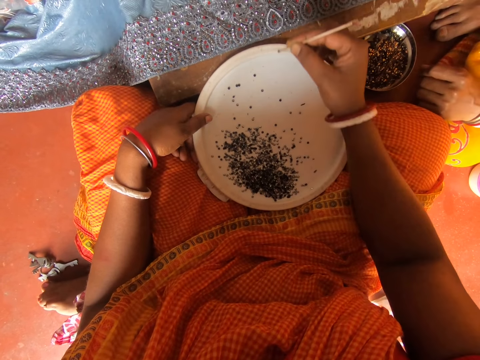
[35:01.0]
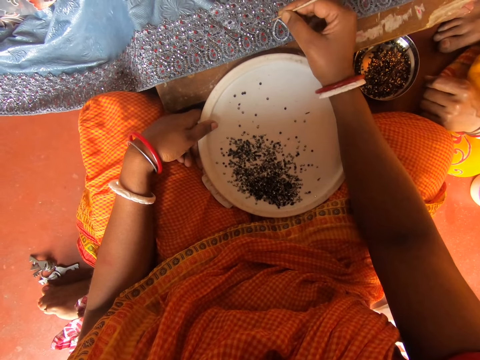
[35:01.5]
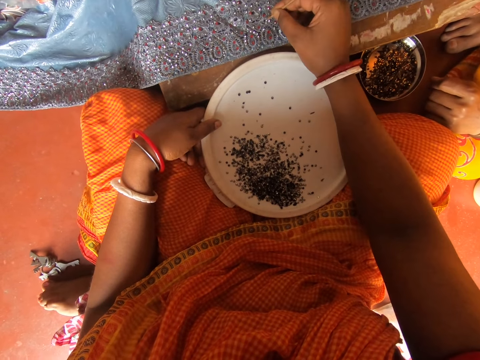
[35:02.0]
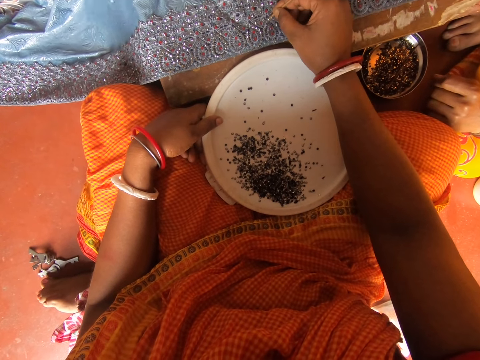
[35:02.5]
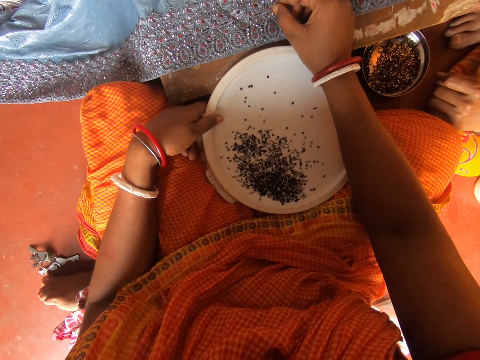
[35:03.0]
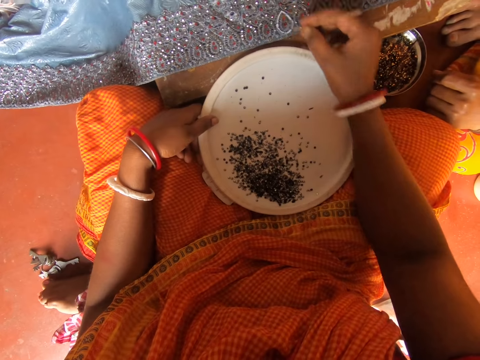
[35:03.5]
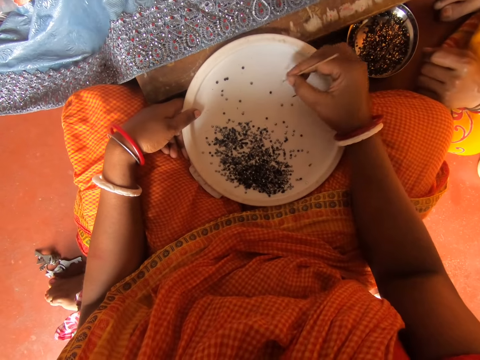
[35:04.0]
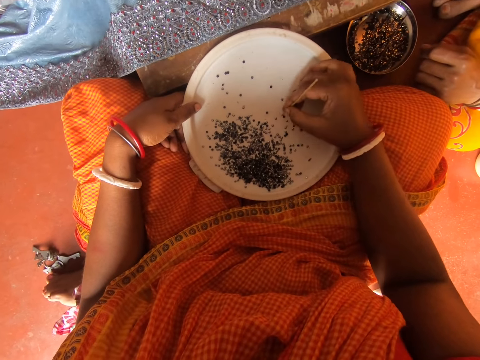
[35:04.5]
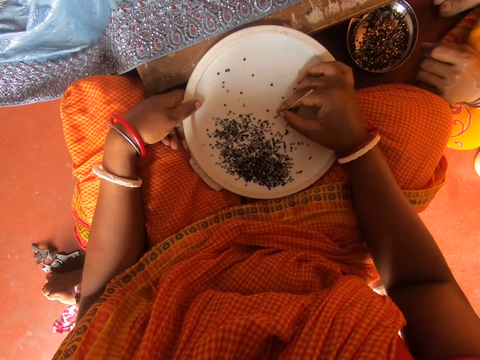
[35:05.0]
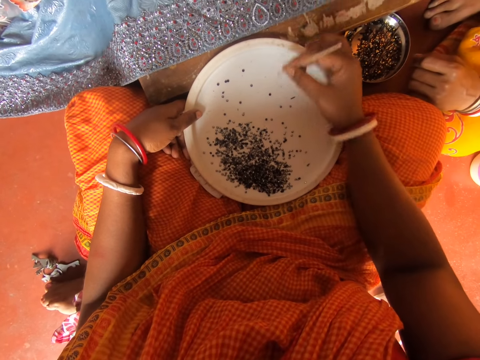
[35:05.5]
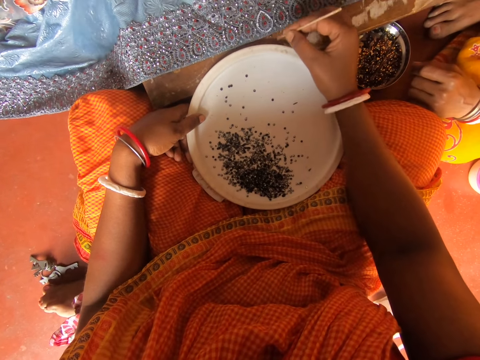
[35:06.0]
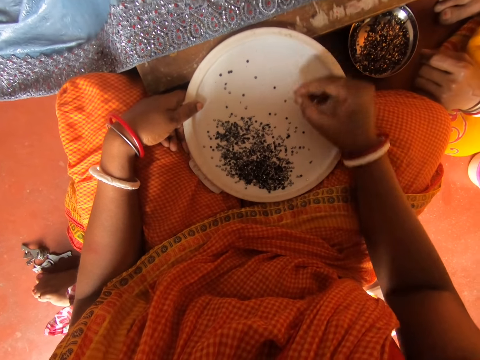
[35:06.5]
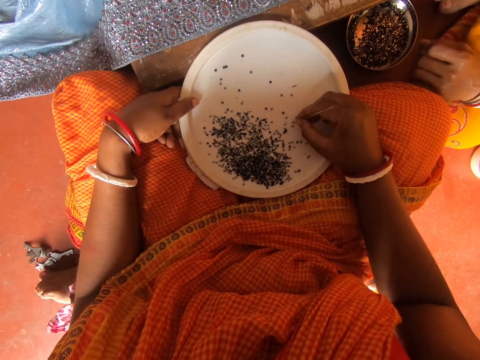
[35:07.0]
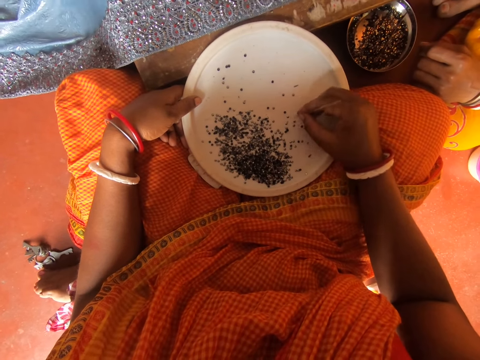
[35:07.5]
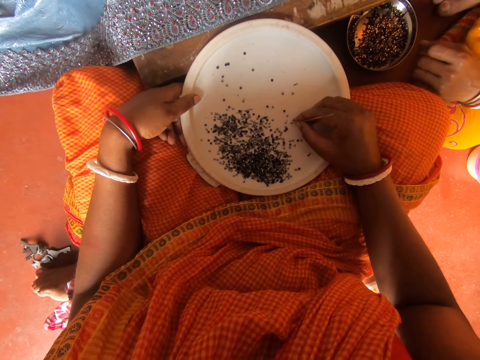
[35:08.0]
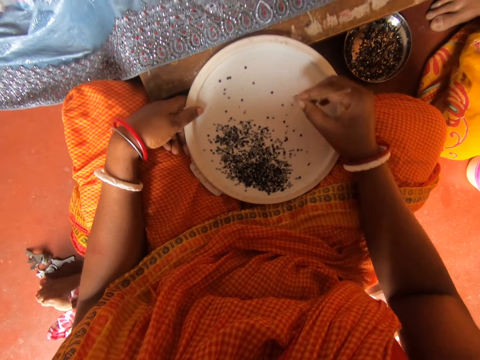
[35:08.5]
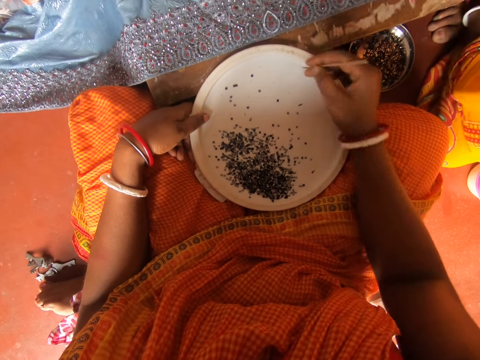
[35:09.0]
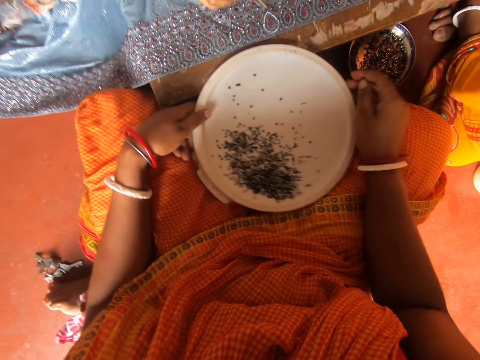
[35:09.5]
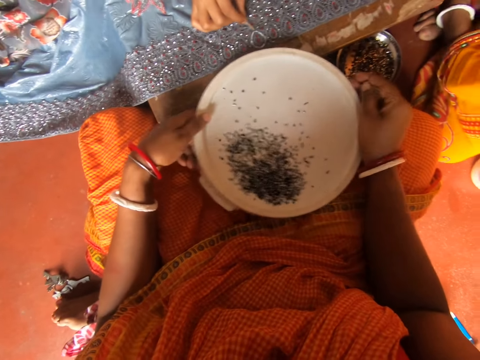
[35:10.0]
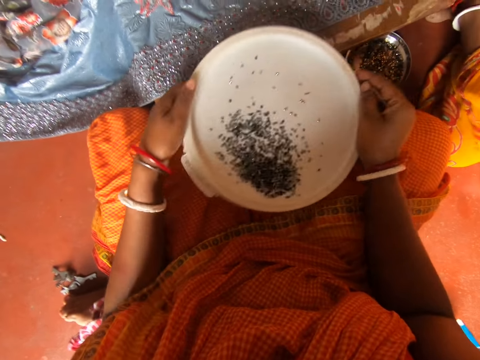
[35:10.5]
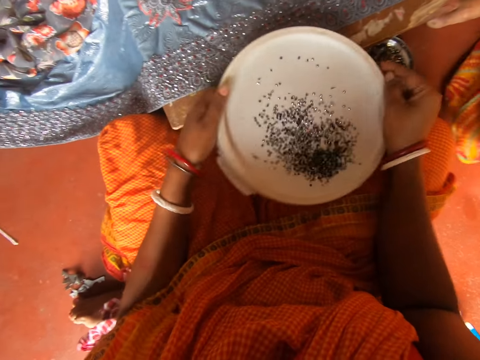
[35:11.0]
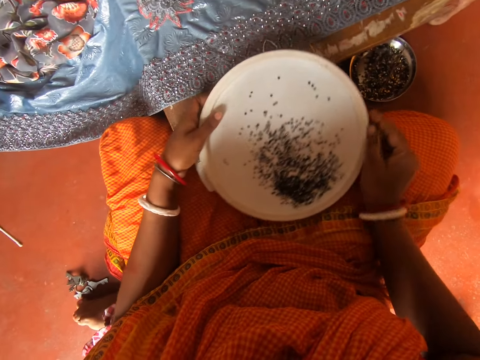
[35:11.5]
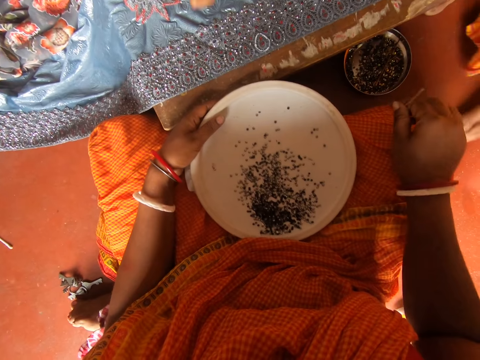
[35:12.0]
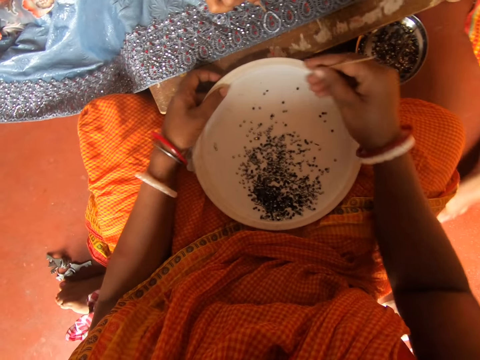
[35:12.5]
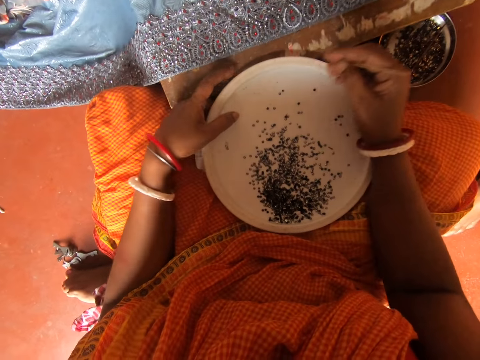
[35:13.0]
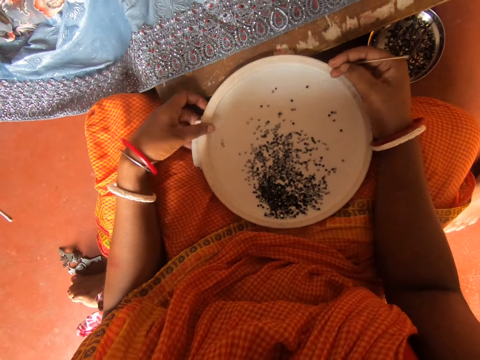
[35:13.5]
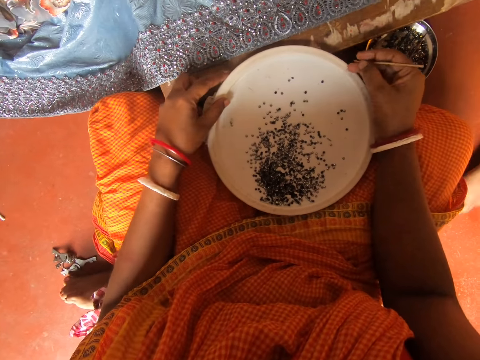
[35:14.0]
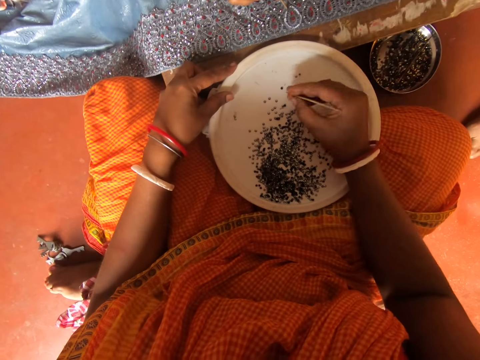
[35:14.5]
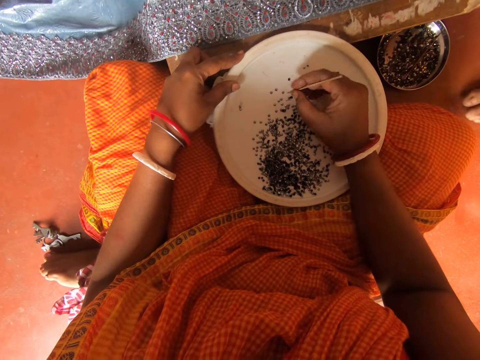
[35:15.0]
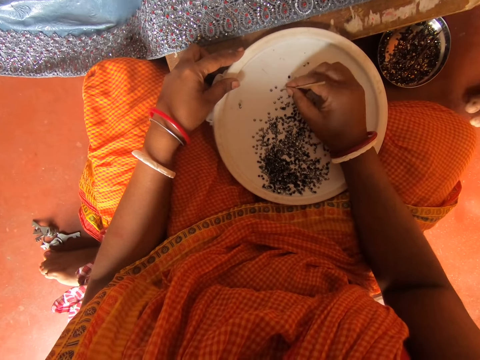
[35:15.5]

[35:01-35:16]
The camera wearer sticks a bead on a cloth. They collect beads from the plate with a stick, tap a bead with the stick and move a hand. They hold a lid with both hands and shake the lid. They hold the lid with both hands, adjust the stick, move the lid and adjust the stick. They collect beads from the plate and tap a bead with the stick.
